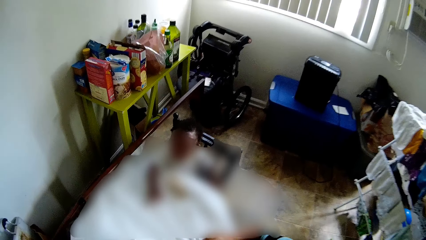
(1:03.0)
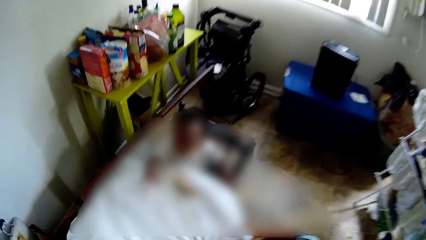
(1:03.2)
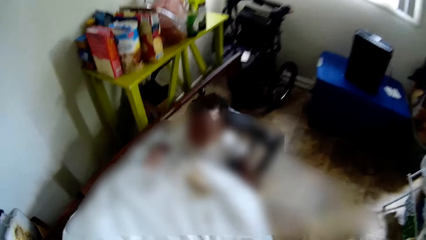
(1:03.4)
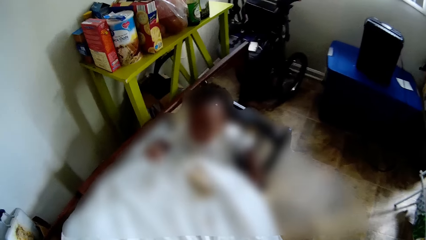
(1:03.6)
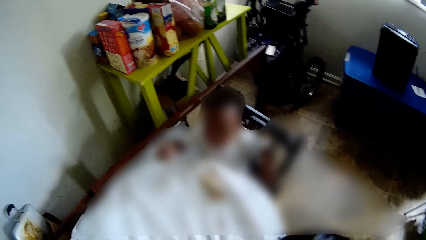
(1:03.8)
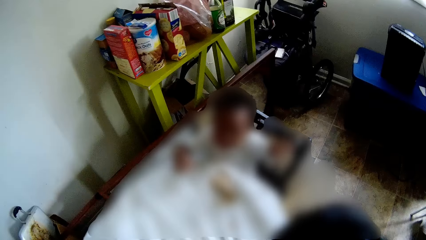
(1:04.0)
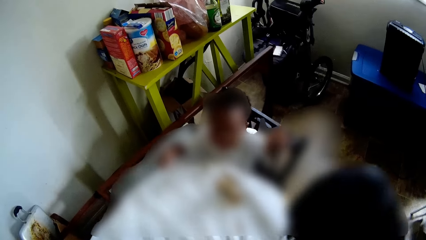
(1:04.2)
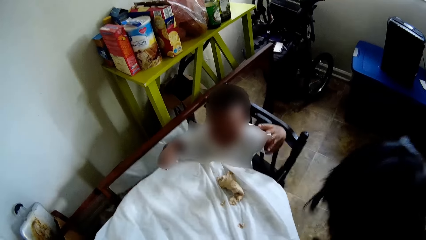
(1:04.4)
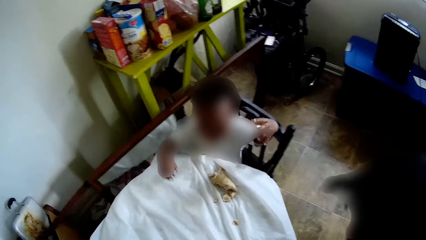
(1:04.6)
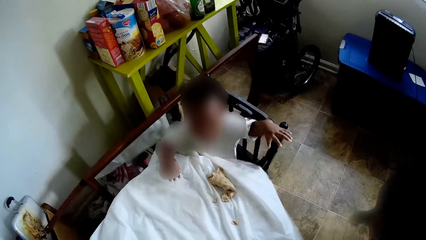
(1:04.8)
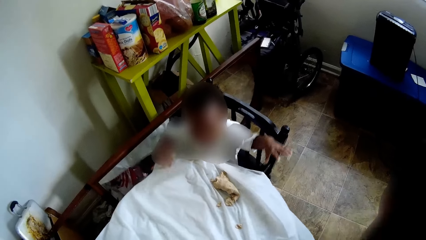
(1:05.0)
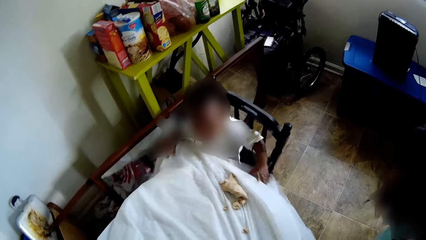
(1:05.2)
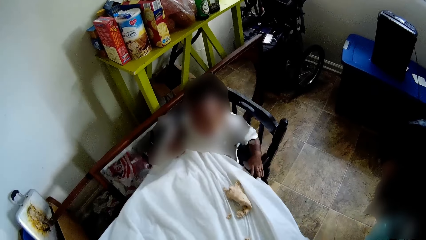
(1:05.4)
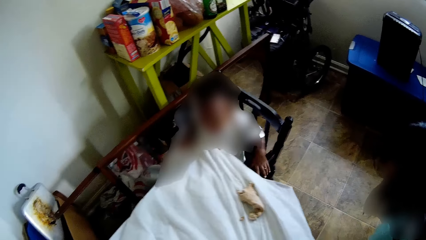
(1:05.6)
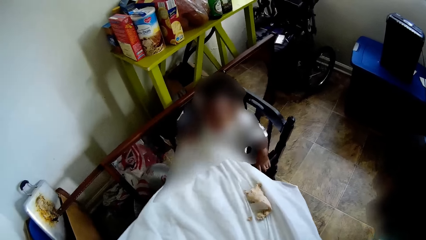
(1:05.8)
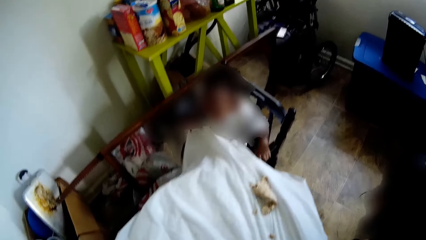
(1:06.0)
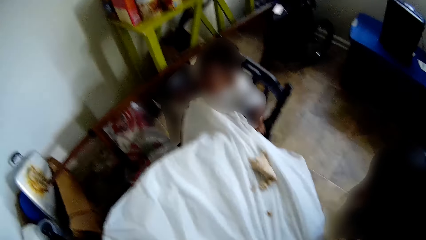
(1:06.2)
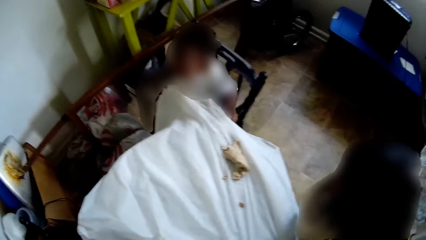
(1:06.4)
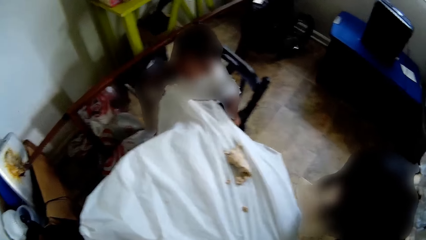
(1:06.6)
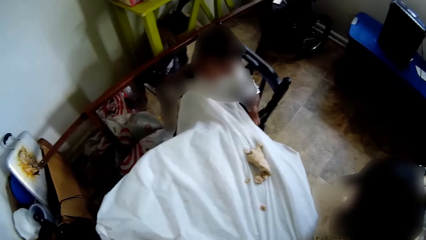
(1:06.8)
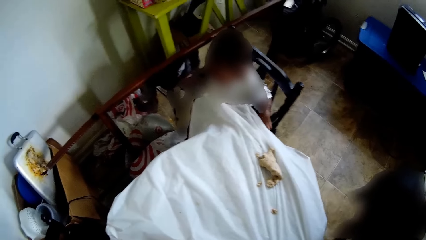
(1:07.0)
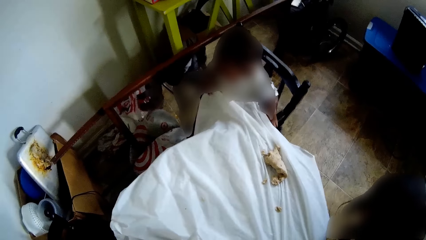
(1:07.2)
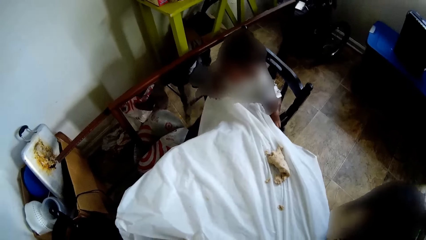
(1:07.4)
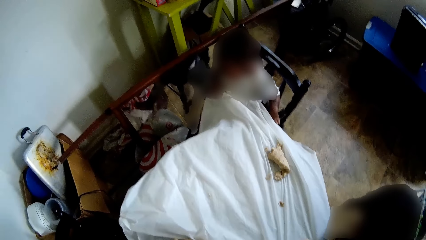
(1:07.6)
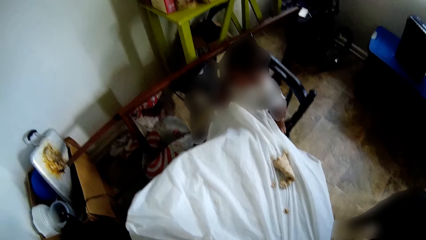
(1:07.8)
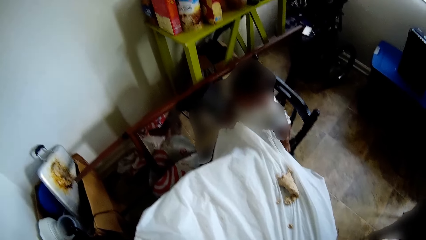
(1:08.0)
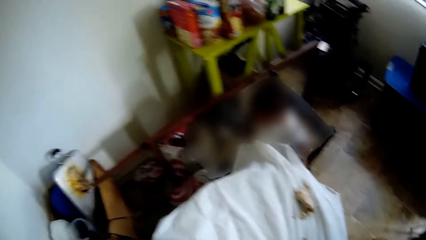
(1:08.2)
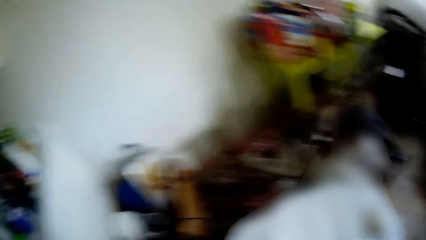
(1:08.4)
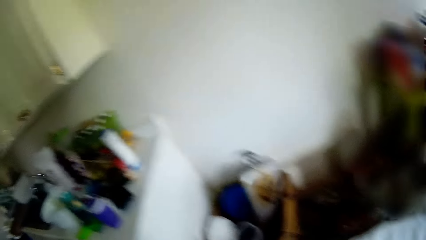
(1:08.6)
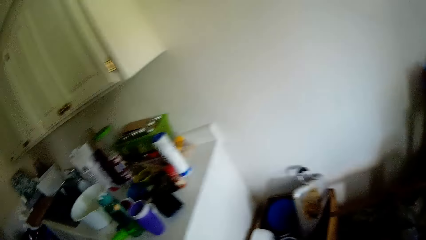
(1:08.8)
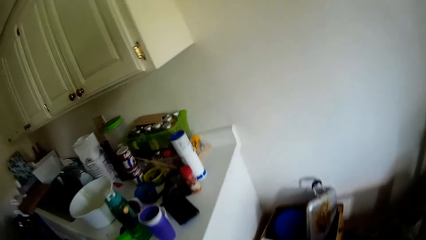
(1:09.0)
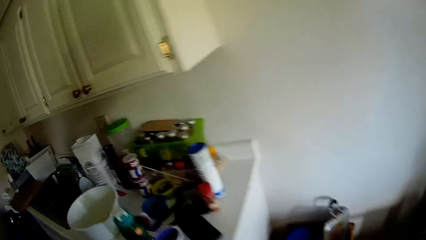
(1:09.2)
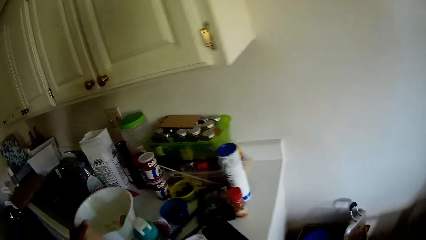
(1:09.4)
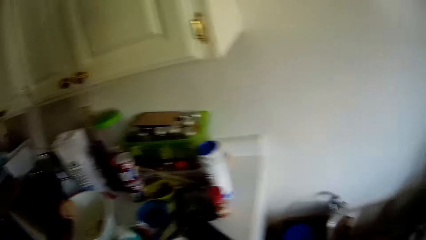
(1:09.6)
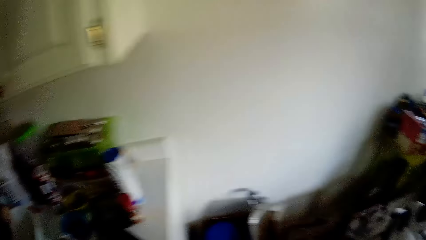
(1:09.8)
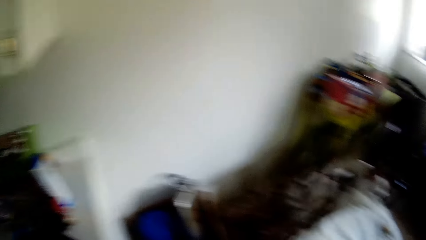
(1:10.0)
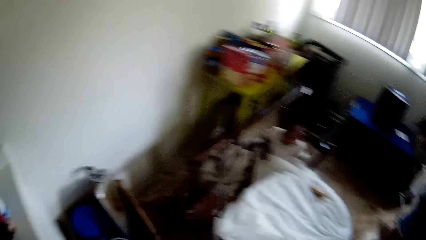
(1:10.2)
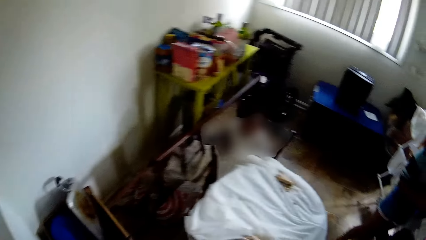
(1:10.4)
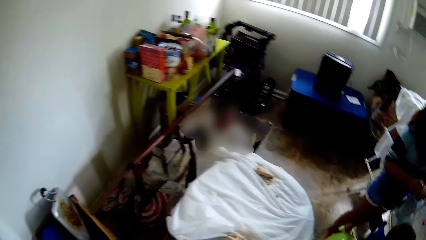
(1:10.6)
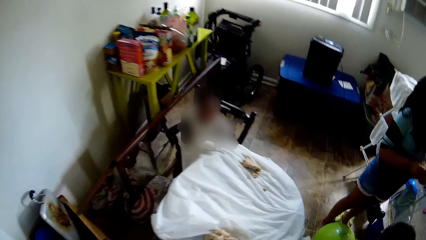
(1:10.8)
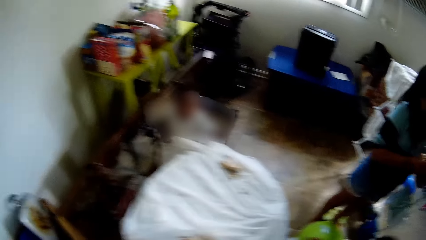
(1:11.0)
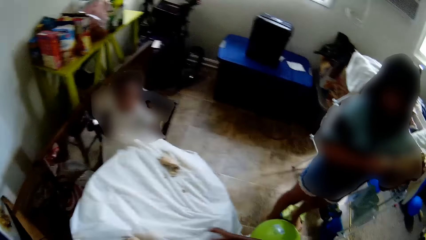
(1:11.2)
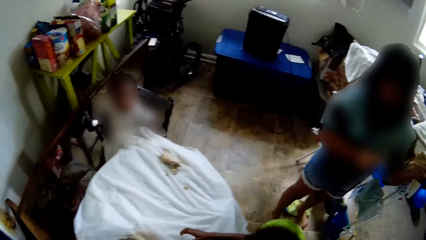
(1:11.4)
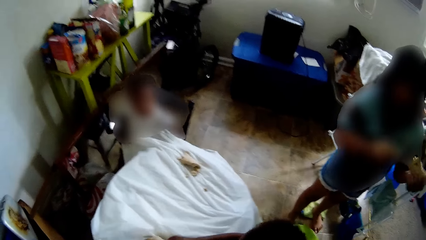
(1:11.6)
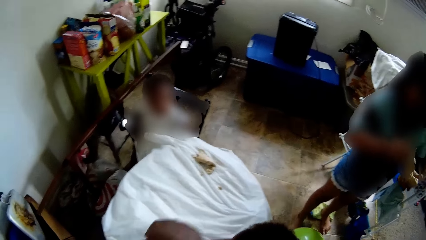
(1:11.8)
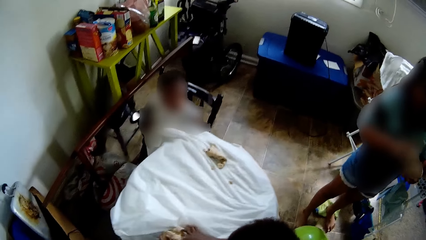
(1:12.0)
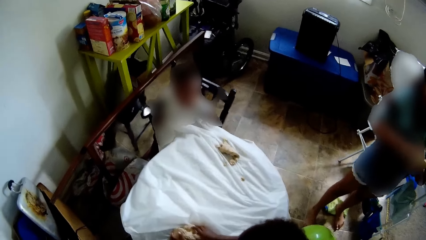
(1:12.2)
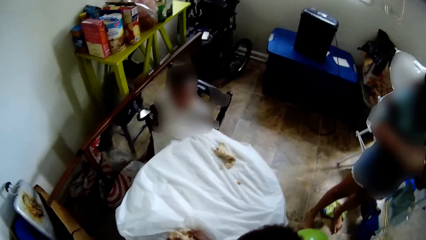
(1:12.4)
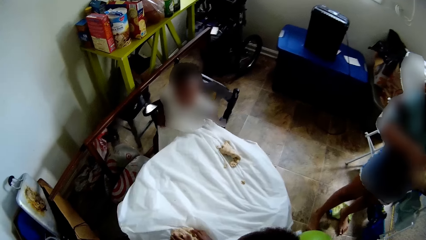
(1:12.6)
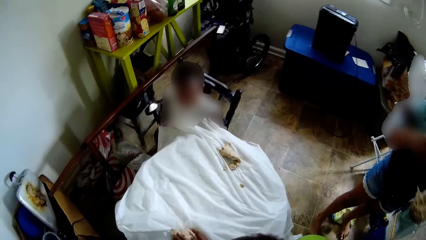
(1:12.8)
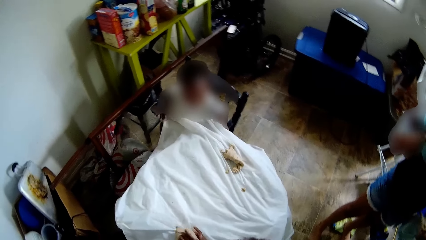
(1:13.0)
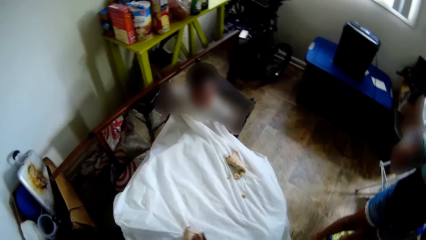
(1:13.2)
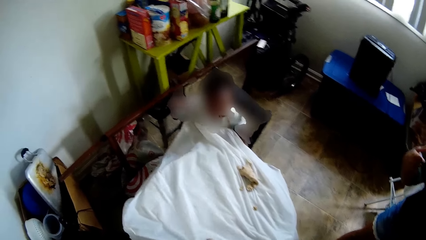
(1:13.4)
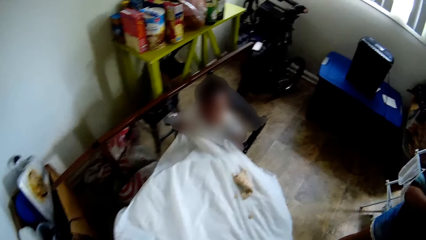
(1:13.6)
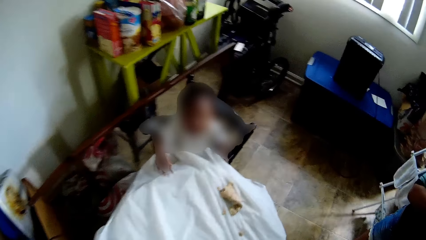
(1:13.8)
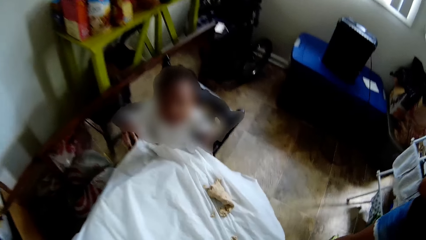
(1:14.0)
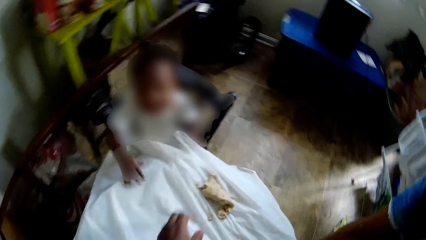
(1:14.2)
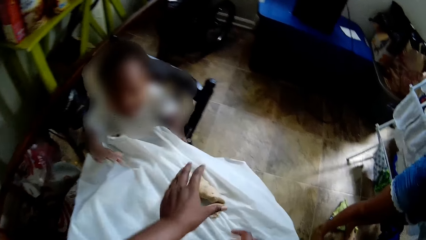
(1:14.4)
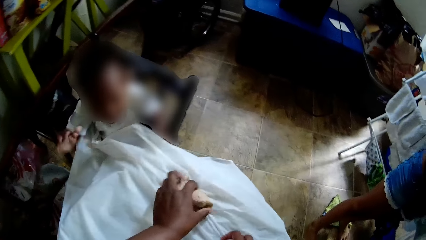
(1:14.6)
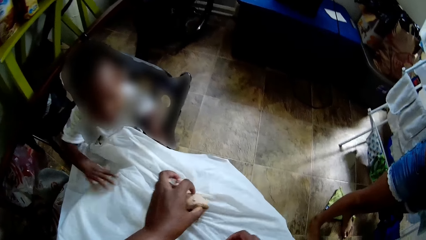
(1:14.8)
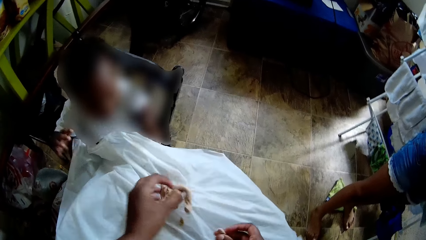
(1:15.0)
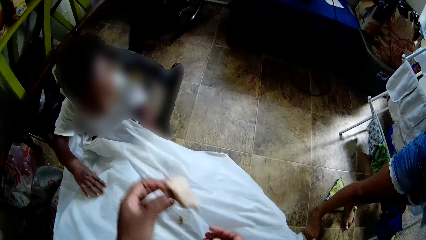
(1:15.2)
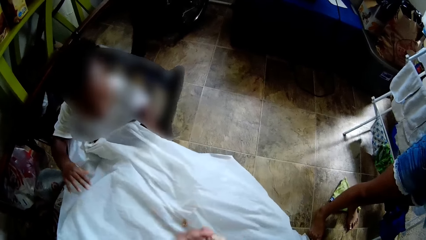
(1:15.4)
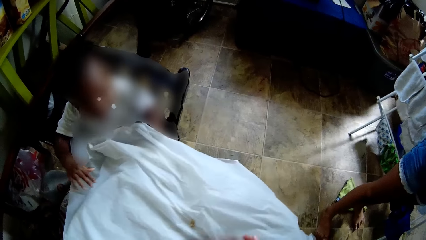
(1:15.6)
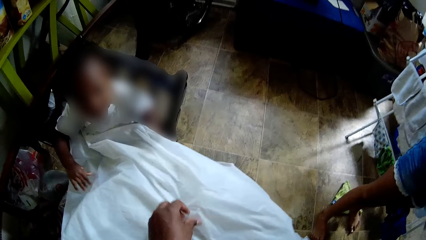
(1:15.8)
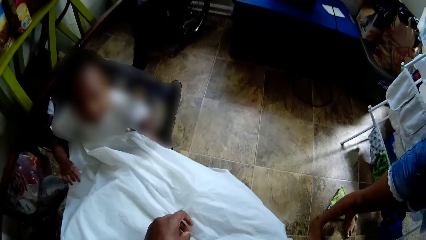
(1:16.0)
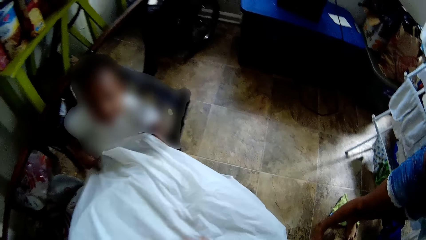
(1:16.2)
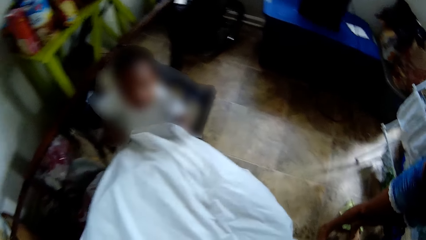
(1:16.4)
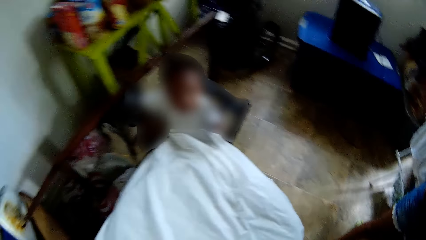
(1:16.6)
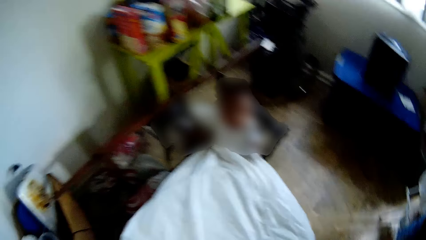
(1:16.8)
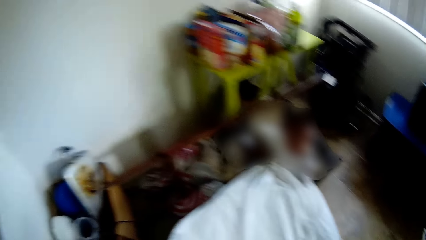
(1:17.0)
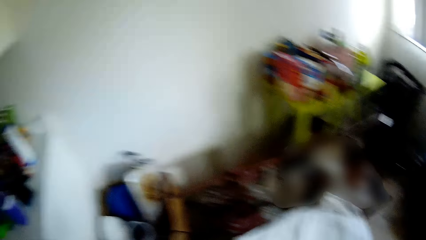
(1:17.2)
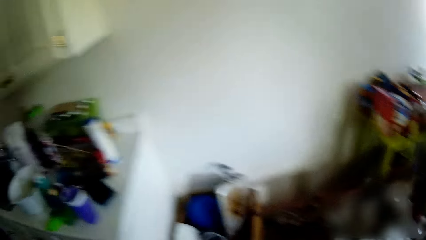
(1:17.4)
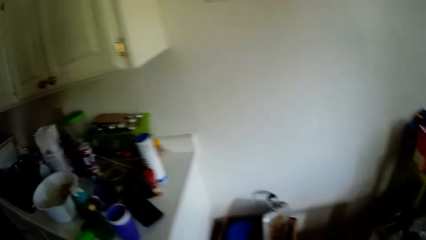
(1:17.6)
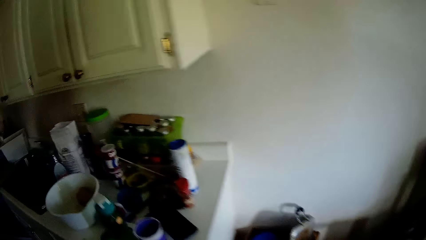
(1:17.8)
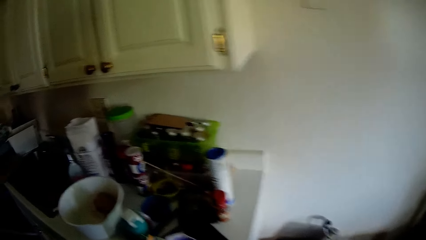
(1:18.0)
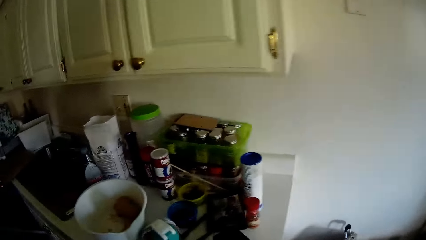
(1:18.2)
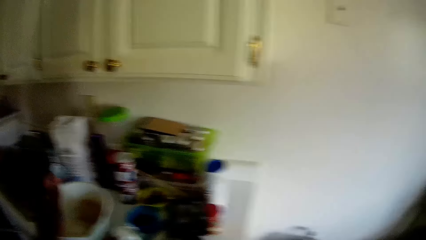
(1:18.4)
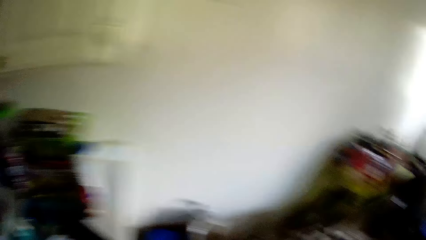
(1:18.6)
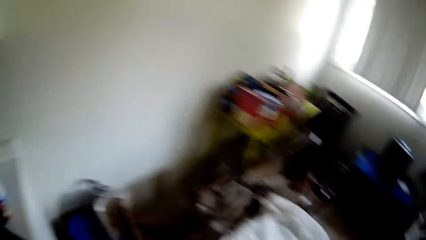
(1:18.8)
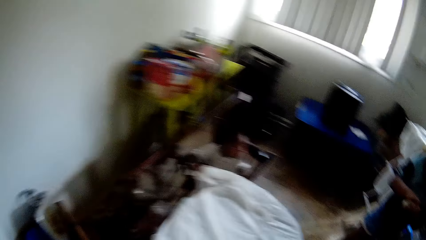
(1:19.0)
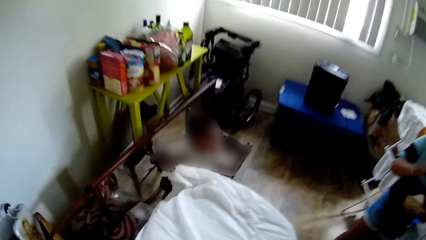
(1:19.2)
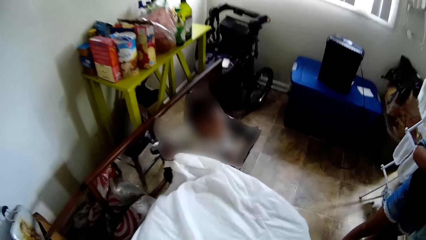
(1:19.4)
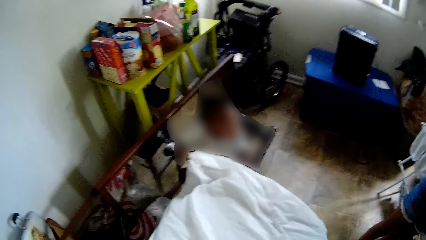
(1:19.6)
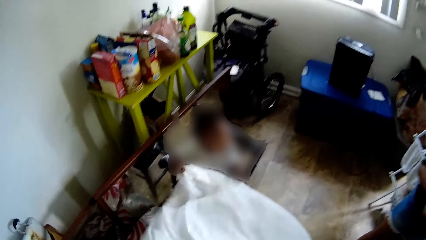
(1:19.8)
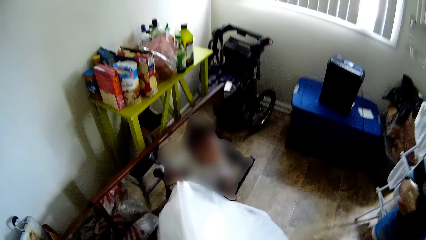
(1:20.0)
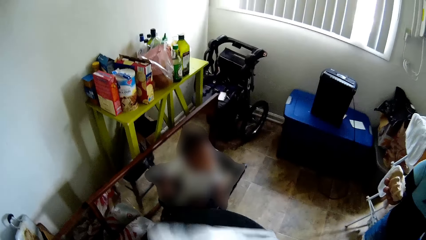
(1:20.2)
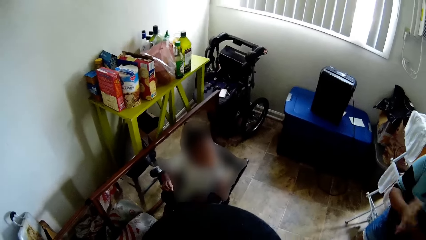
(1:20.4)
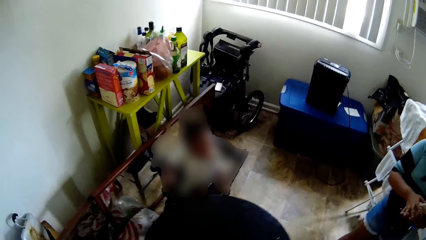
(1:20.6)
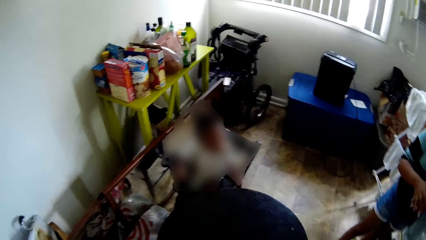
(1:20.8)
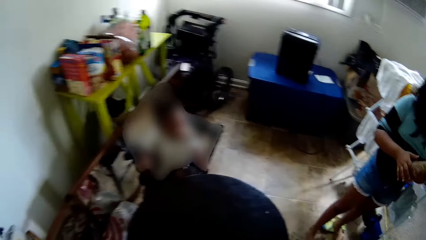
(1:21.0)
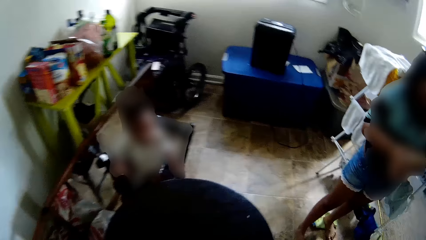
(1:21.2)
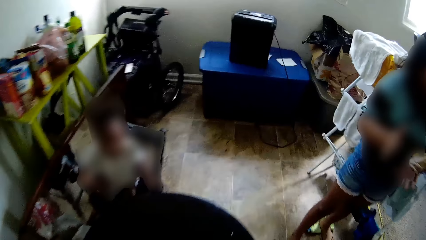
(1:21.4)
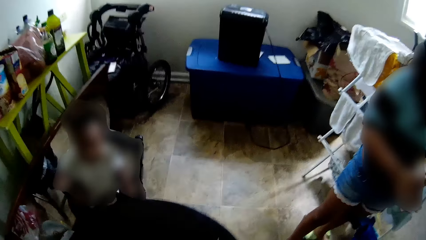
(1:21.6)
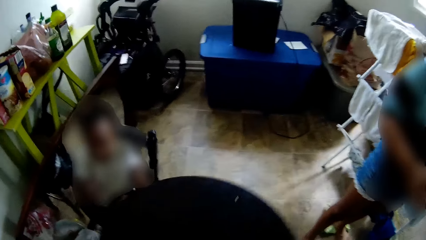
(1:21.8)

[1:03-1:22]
The camera wearer pulls the table cloth from the table. She drops the dough in the bowl or bucket with her left hand. A child moulds a dough with both hands. Another child hits his right hand on the table. The camera wearer picks the dough on the table with her left hand. She puts the dough inside the bucket. She removes the table cloth from the table.
